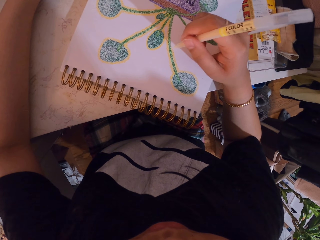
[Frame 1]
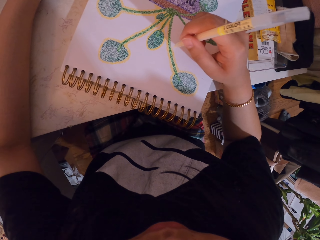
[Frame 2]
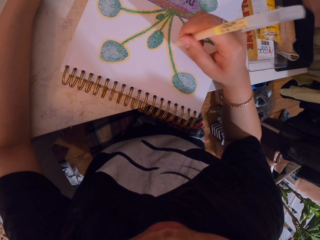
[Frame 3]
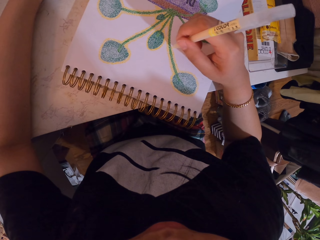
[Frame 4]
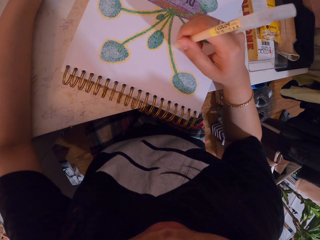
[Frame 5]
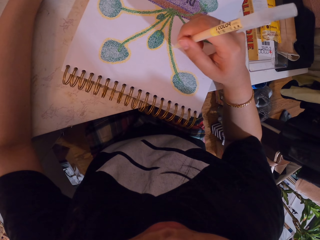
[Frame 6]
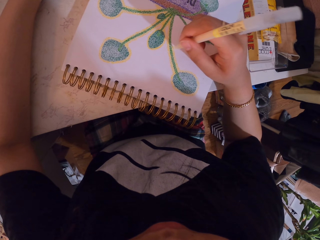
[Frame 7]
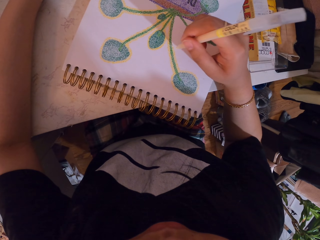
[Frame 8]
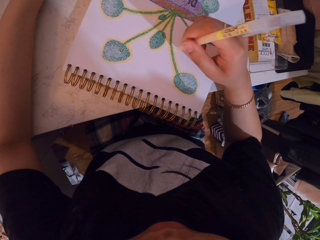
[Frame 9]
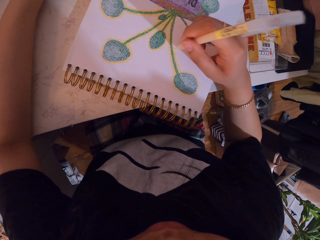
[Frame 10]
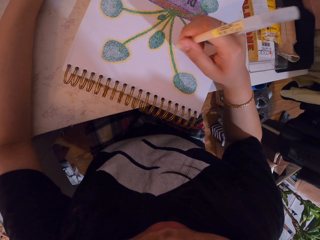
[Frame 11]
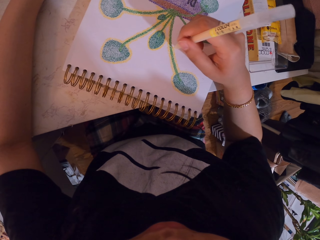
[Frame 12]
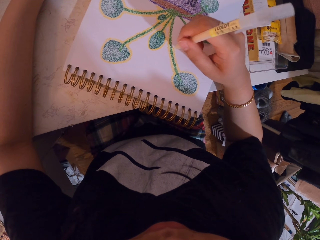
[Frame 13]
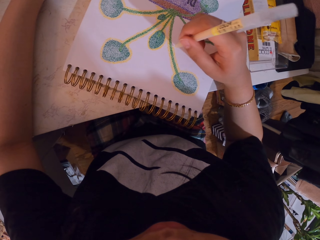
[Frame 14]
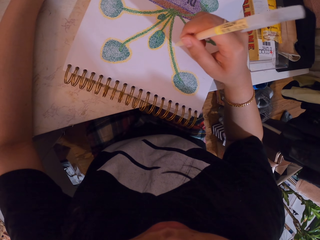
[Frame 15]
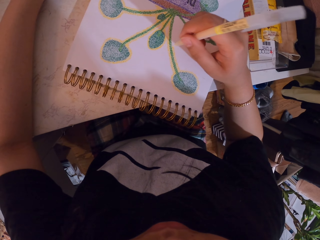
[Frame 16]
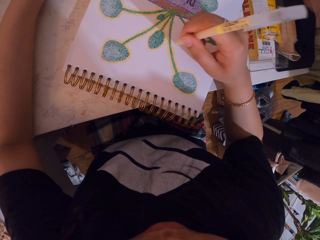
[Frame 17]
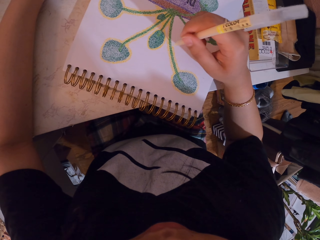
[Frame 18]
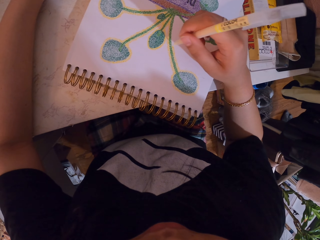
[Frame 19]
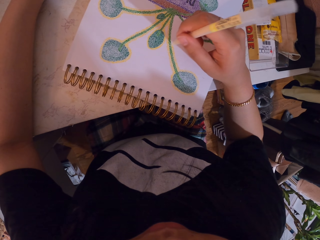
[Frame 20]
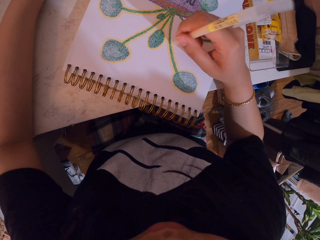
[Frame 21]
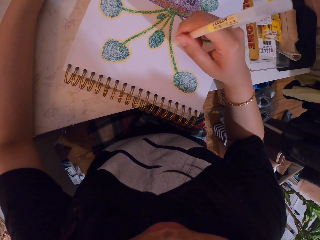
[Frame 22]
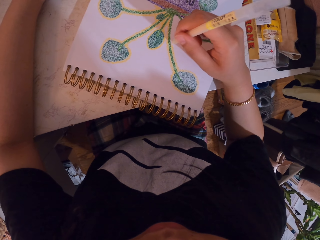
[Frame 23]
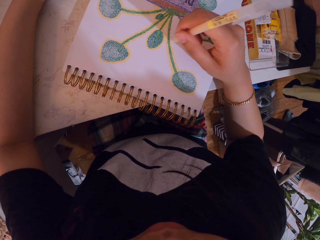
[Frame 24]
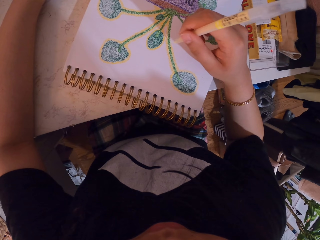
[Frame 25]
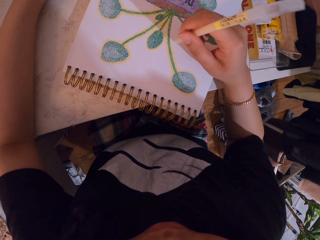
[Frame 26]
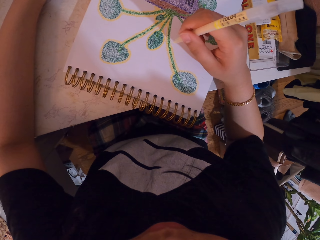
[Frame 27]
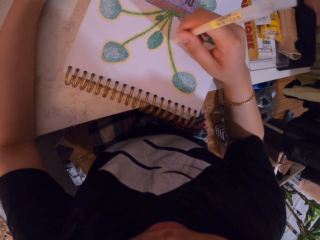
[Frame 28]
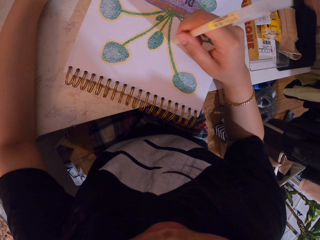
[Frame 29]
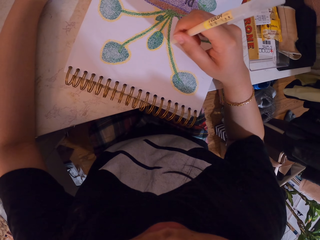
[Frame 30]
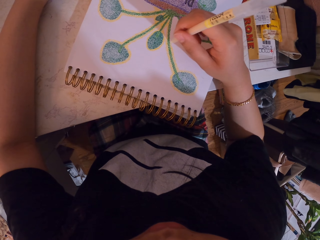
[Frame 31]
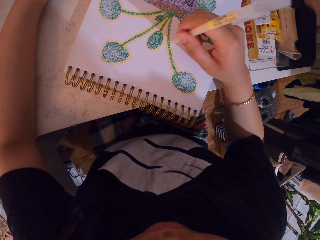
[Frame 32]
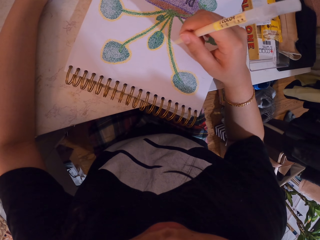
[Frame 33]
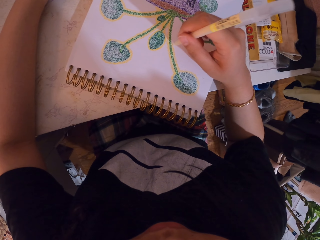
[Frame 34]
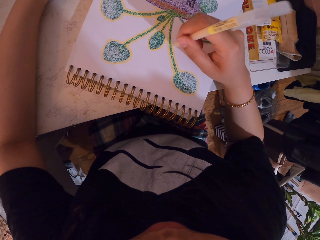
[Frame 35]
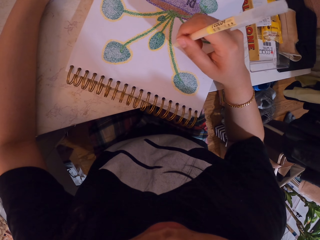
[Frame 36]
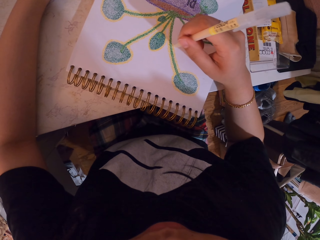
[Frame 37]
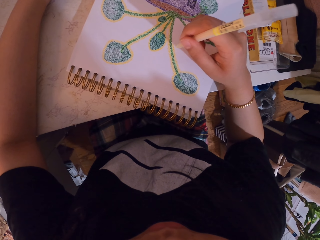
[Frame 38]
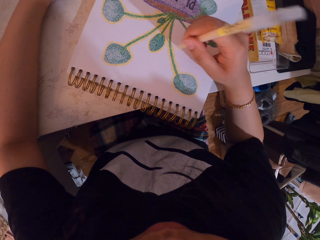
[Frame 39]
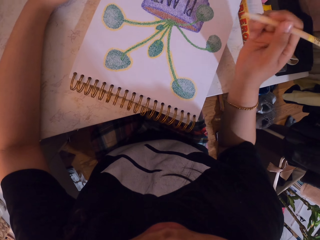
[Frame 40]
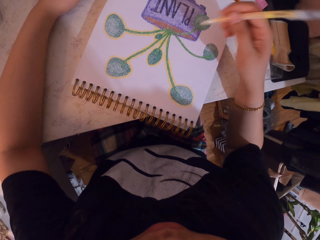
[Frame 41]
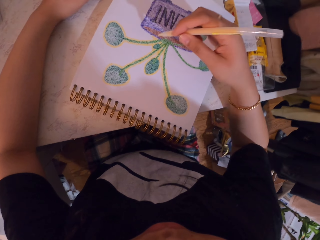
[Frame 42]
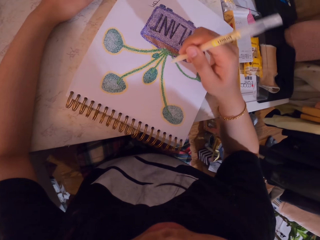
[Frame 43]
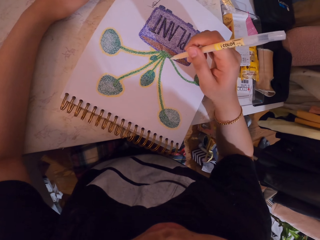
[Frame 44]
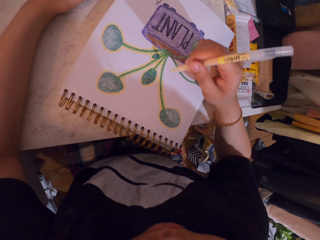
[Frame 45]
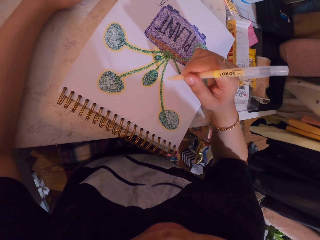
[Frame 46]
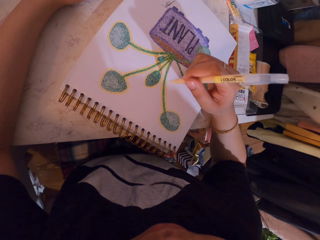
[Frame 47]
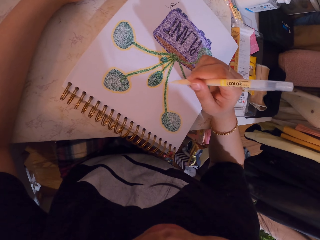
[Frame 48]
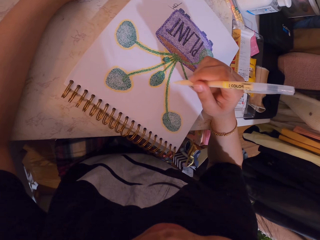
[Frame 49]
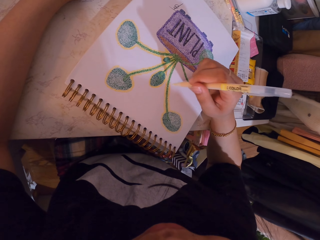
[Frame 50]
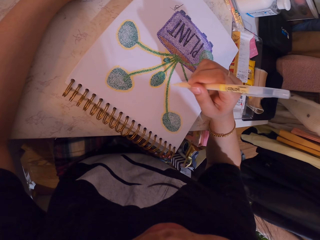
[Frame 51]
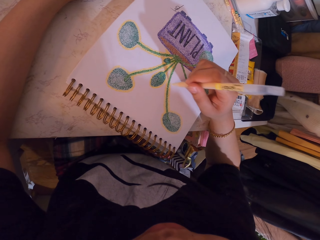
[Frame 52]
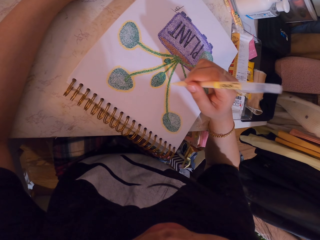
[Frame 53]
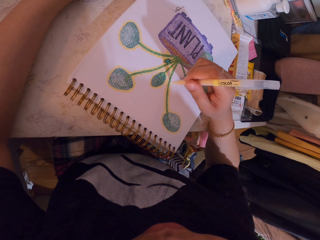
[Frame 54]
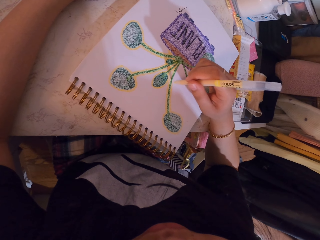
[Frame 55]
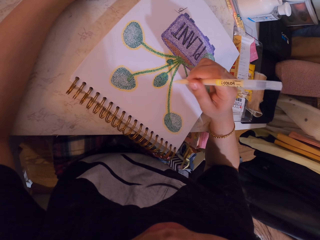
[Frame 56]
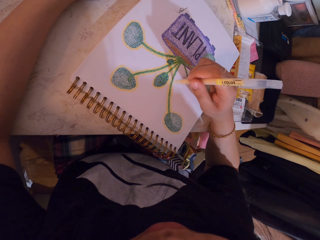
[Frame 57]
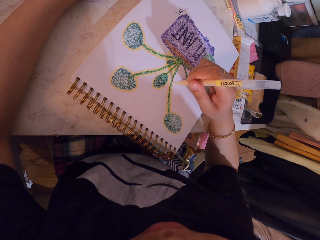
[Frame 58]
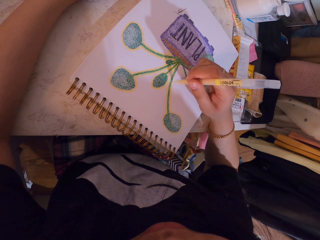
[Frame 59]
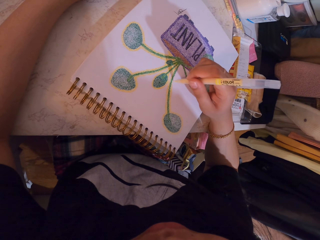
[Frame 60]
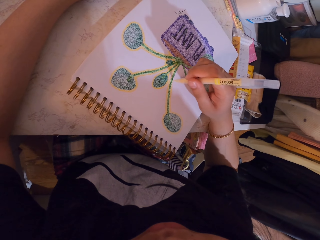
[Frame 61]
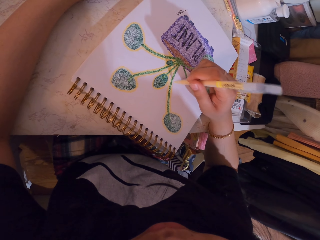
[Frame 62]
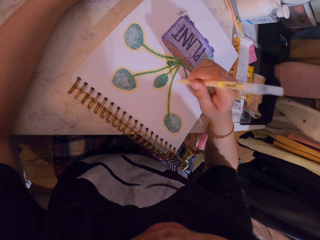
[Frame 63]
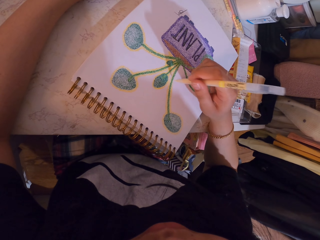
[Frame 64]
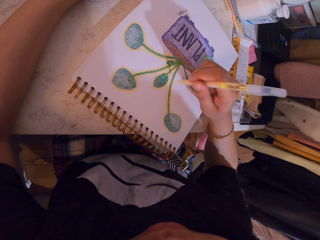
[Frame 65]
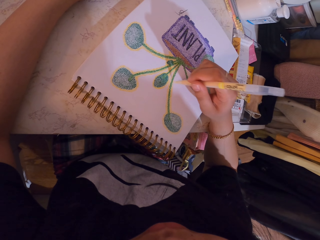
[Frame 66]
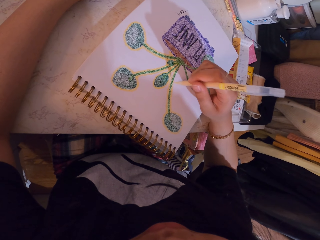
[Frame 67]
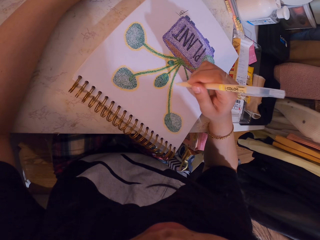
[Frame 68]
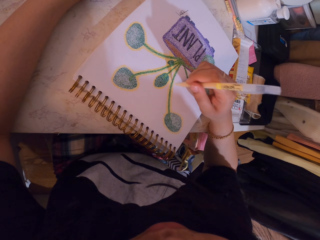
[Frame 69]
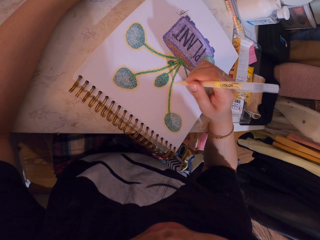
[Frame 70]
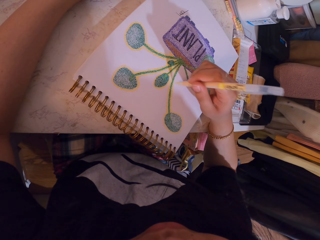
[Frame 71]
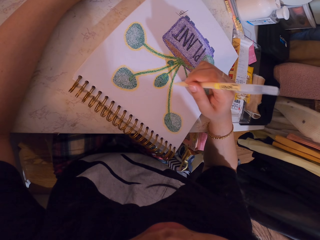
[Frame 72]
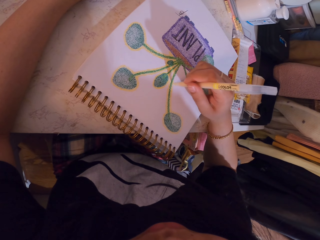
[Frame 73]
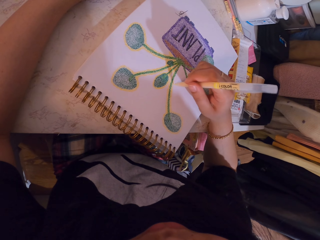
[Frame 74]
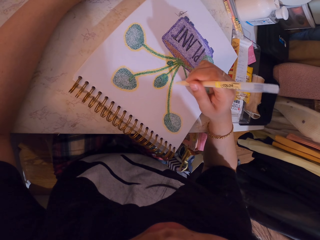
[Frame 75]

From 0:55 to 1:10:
The camera wearer lifts the decorating pen. They decorate a drawing on a book with the decorating pen.

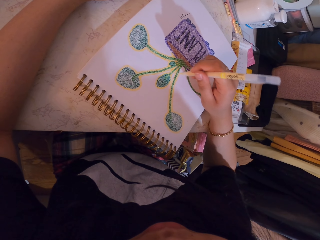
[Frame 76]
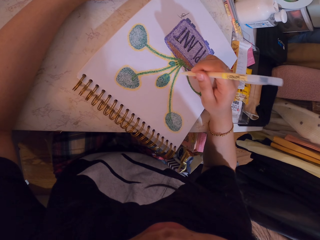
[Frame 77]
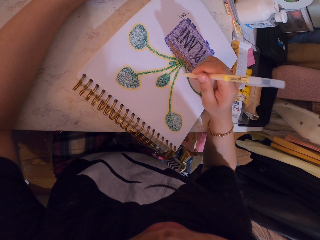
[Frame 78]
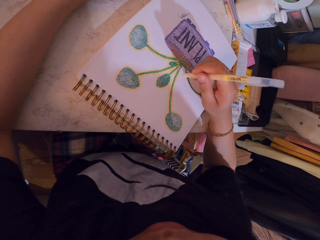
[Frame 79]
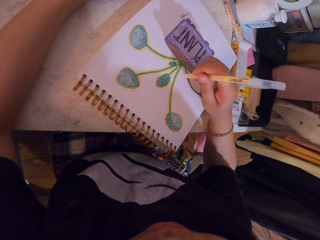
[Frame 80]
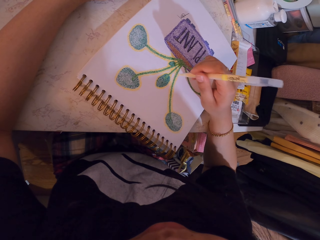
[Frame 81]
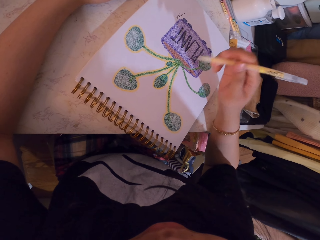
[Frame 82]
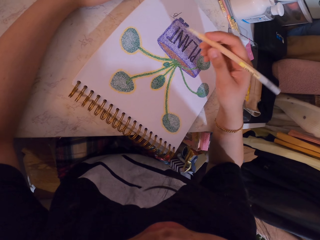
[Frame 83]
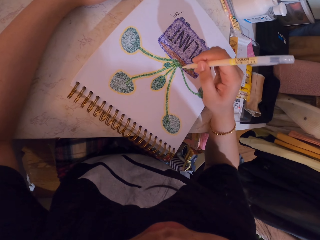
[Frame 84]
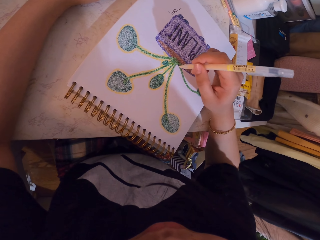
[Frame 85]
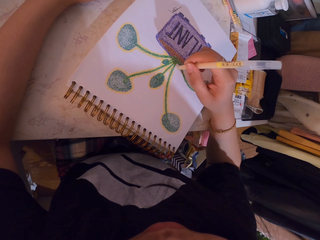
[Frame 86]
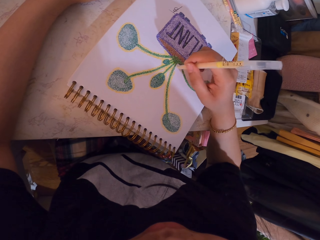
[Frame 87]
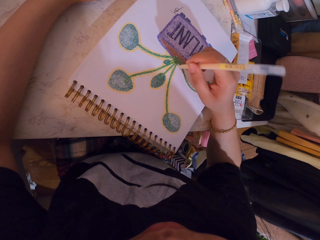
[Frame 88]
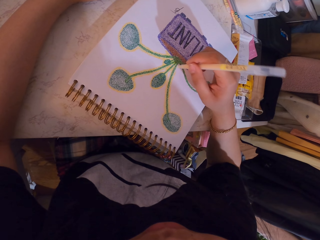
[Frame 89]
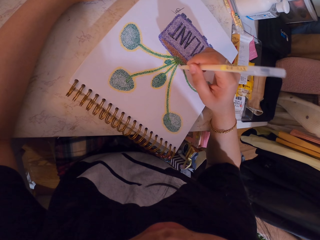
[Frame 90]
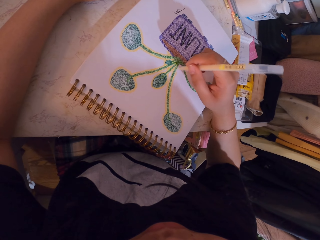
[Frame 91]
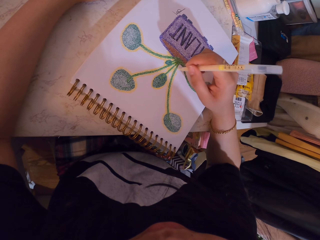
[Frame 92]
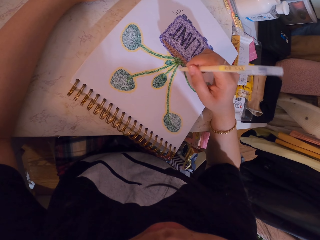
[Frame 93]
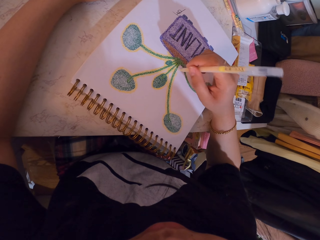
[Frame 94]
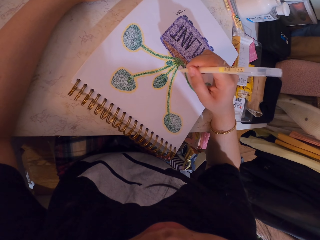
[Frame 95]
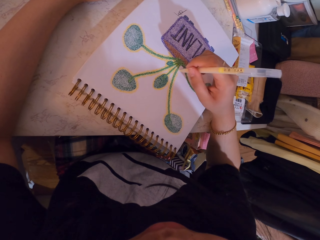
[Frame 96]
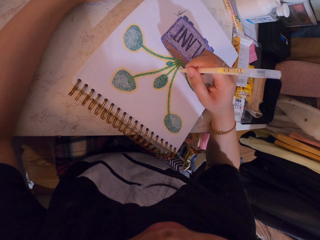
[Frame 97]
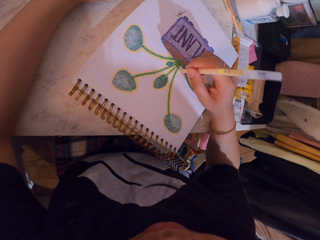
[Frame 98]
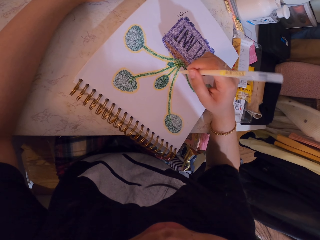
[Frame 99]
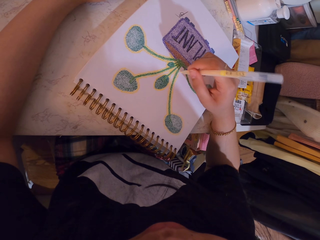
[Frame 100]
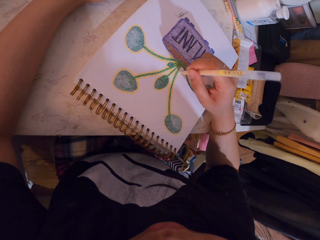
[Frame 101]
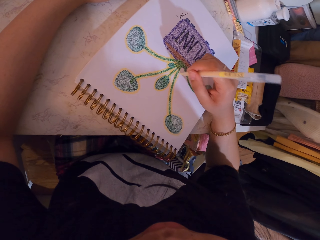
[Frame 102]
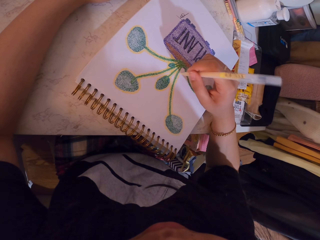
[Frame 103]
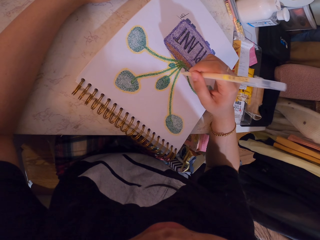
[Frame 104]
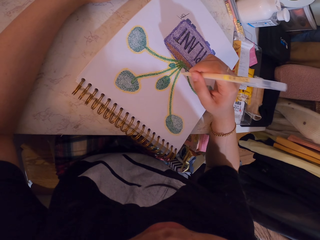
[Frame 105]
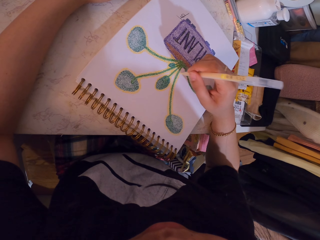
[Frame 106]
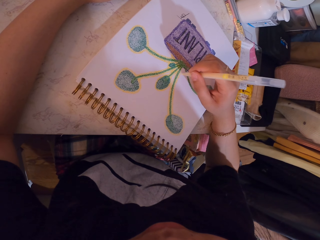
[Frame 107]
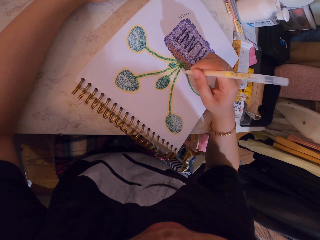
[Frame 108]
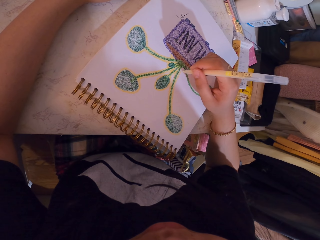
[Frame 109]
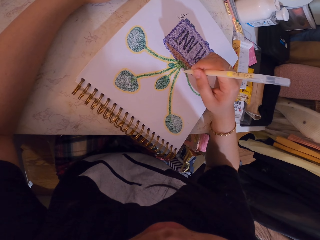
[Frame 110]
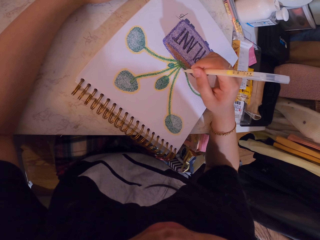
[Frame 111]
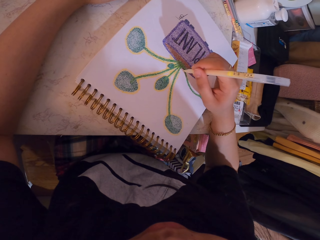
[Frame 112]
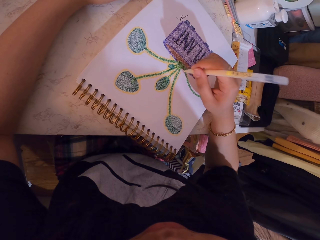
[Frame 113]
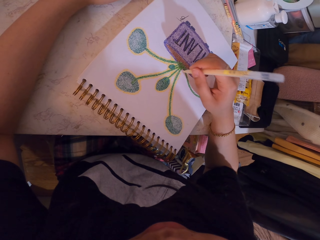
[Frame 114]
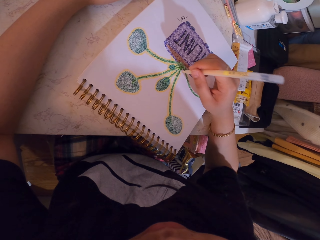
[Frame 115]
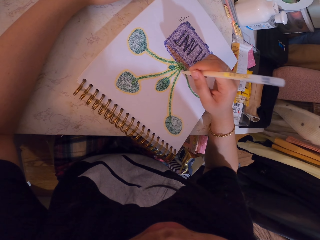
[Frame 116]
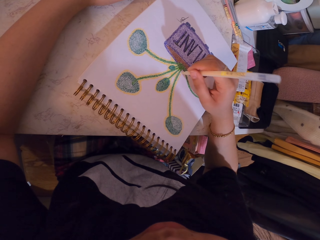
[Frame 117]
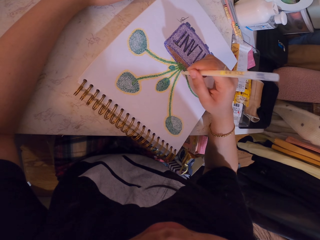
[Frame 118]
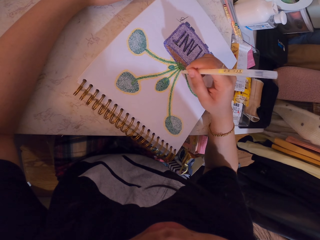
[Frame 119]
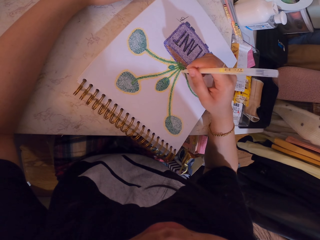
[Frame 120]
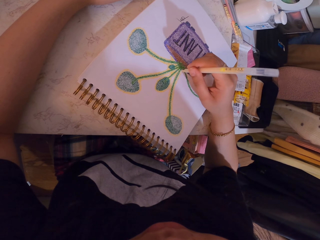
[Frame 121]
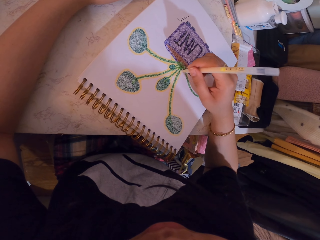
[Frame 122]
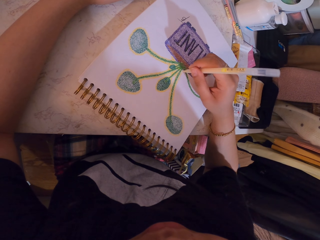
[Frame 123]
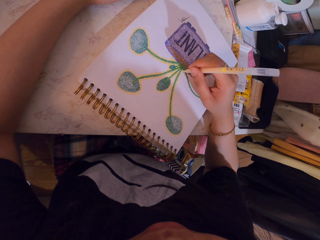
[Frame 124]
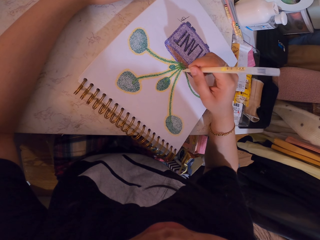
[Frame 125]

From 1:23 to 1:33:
The camera wearer lifts the decorating pen. They decorate a drawing on a book with the decorating pen.
